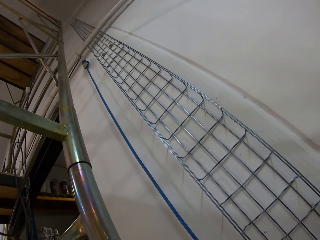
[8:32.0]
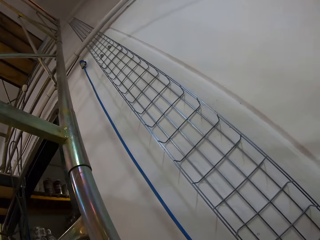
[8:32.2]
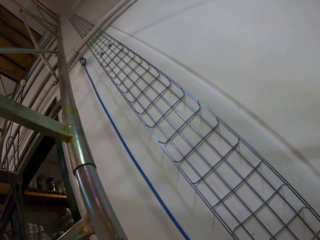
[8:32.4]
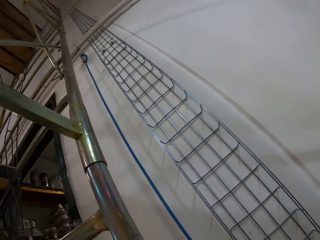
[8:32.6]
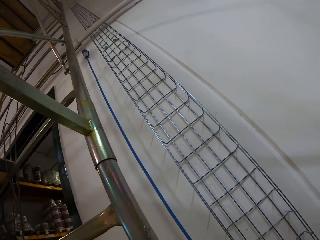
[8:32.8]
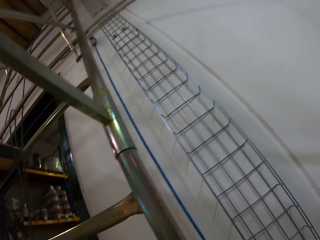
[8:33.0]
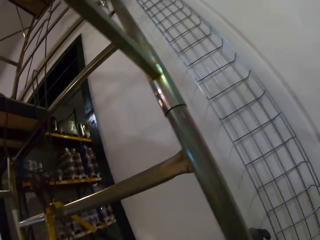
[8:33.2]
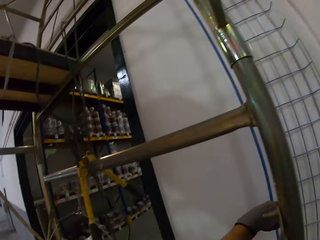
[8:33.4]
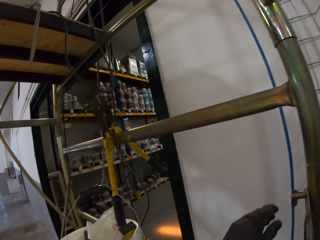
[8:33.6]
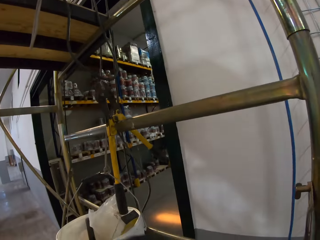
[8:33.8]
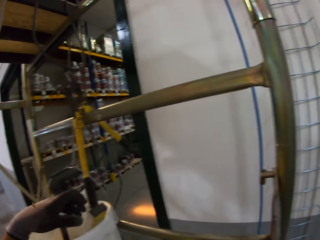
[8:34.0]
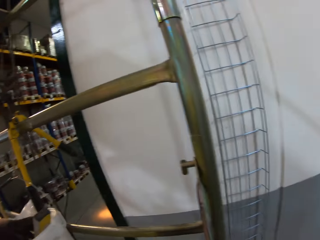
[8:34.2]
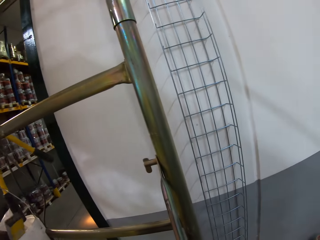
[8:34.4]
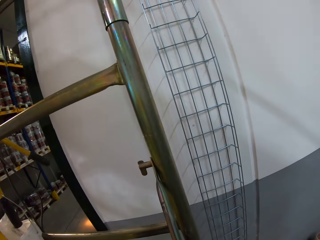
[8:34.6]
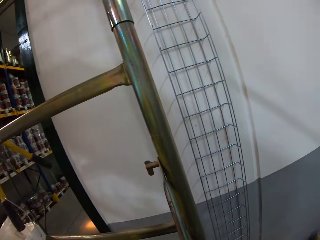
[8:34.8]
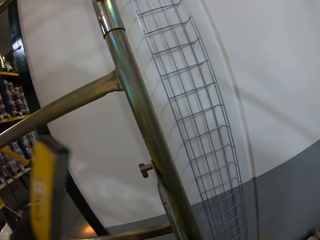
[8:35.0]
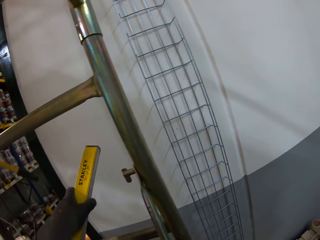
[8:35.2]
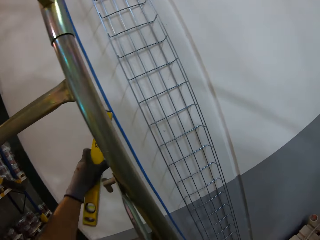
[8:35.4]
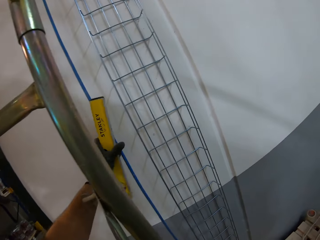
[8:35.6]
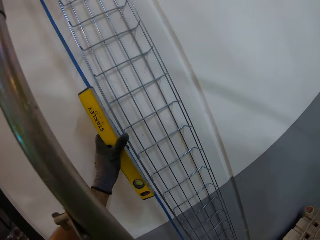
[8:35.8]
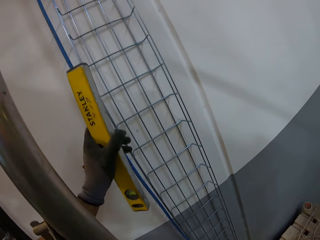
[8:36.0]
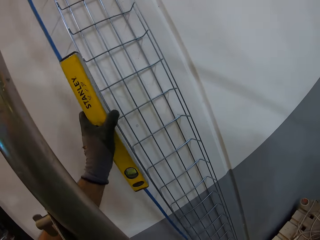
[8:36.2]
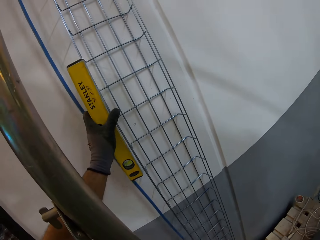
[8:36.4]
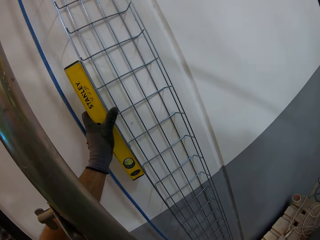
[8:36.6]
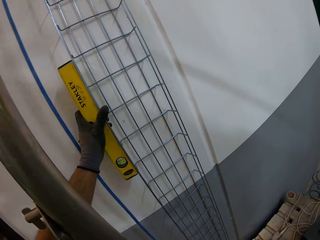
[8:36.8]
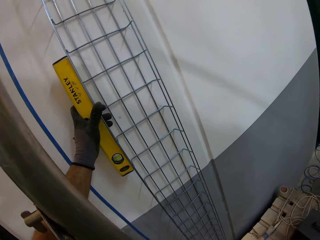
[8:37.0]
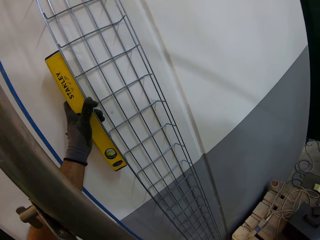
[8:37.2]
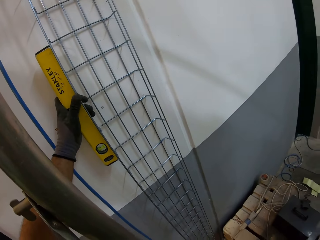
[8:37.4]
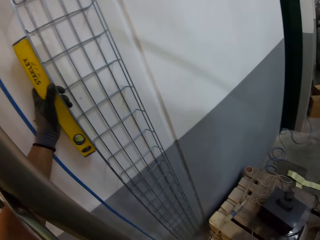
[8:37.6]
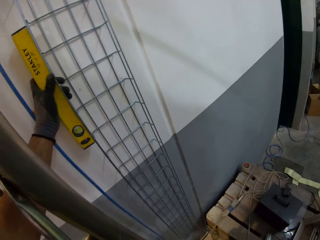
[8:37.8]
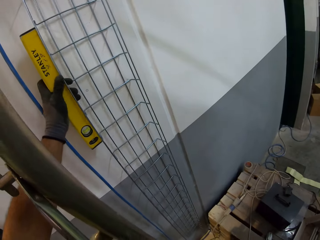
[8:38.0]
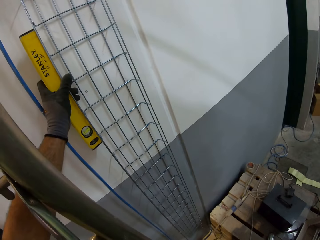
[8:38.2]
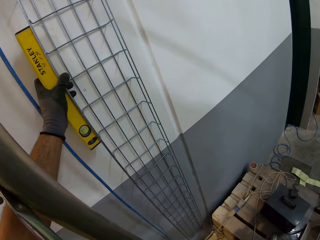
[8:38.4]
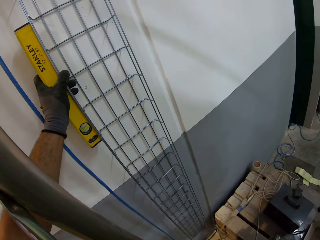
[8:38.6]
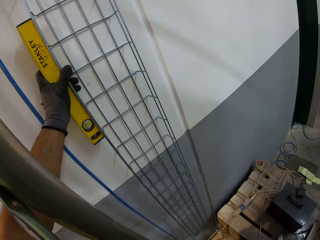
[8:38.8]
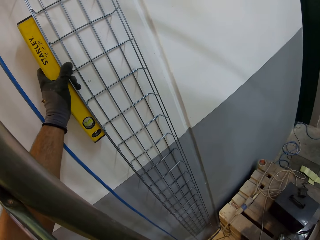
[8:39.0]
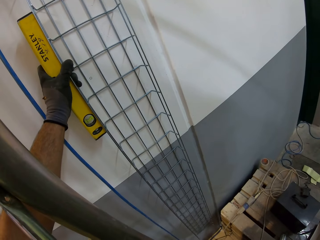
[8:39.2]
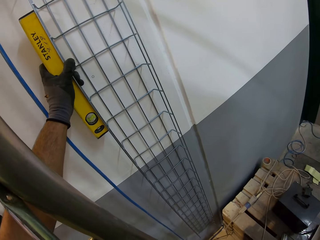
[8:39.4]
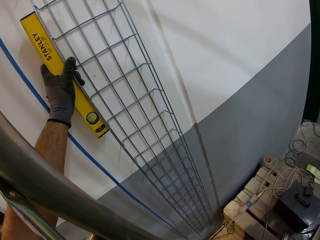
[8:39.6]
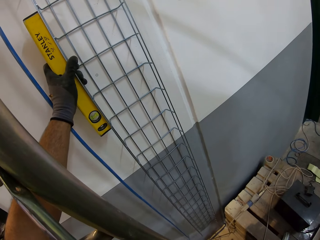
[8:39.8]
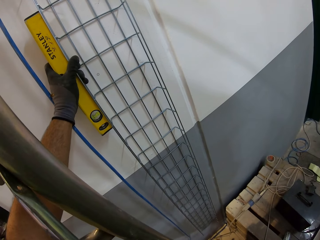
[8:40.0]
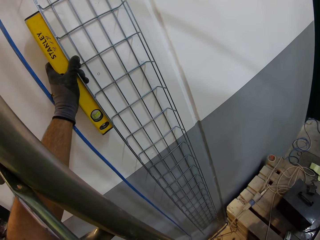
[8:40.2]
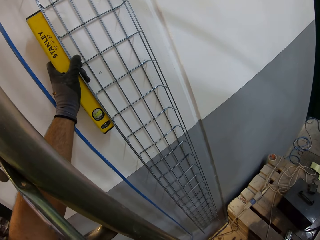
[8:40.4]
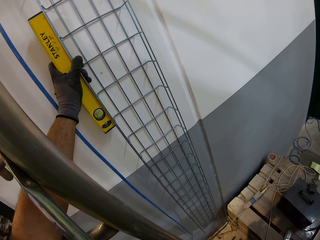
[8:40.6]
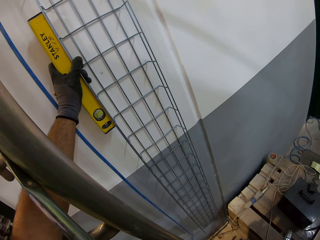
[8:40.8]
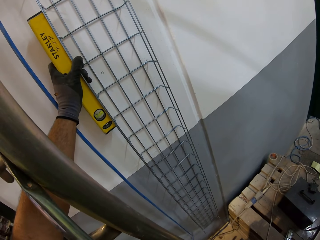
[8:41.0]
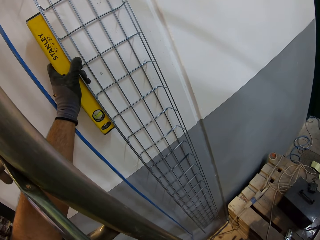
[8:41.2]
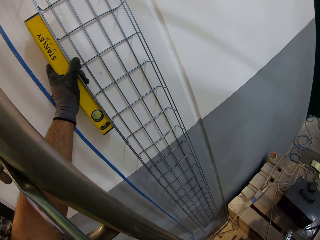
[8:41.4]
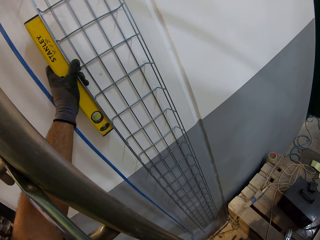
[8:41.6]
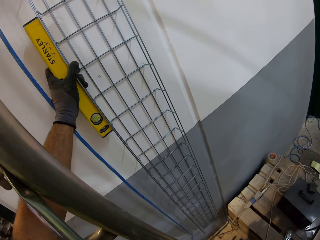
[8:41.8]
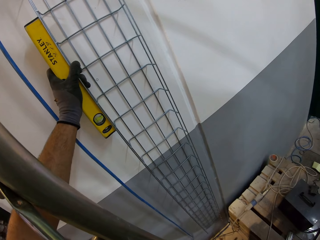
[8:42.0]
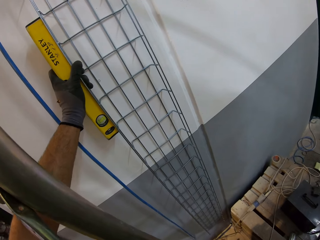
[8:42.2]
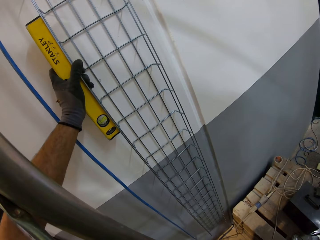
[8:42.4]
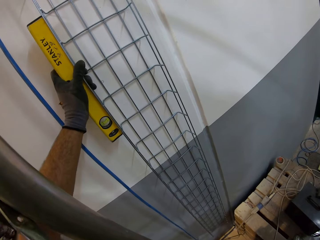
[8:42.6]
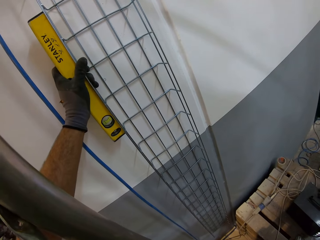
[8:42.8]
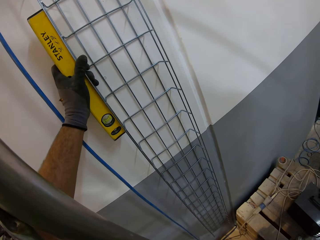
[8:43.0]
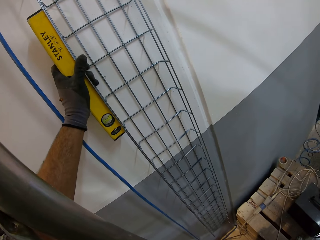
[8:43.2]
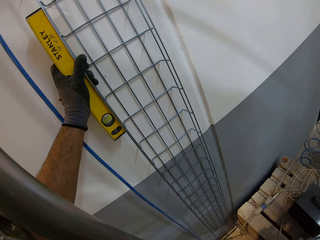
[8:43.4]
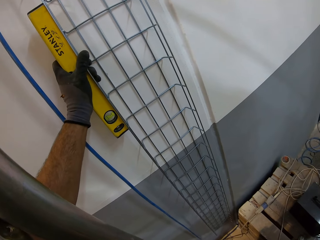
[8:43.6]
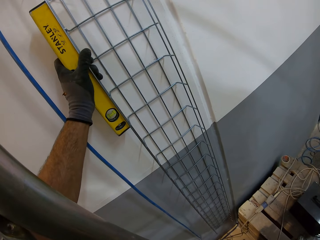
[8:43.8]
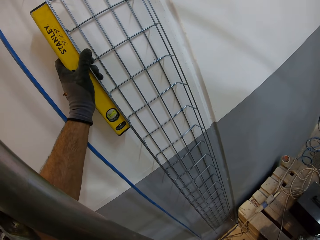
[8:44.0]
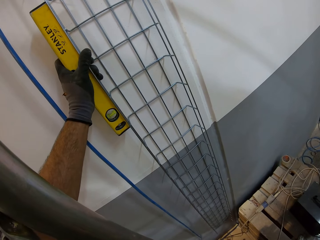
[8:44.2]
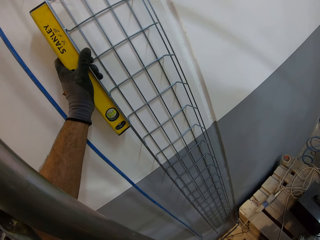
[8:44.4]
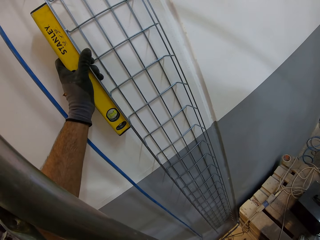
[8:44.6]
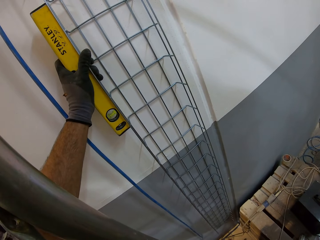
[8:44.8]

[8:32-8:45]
The camera wearer takes the spirit level. They touch the wire on the wall. They measure the wall straightness. They look at the wall.

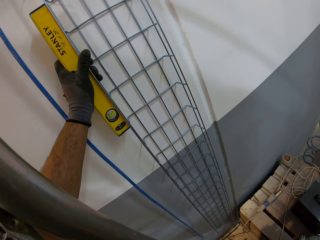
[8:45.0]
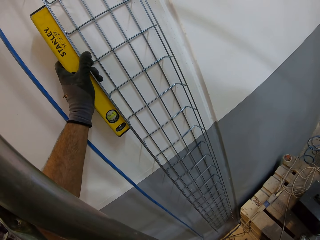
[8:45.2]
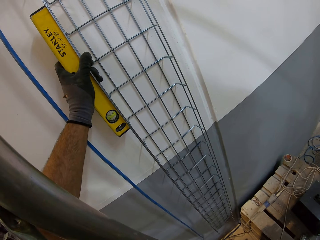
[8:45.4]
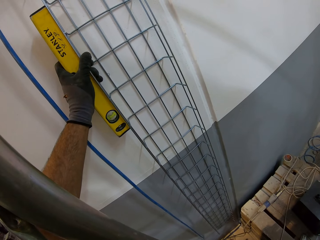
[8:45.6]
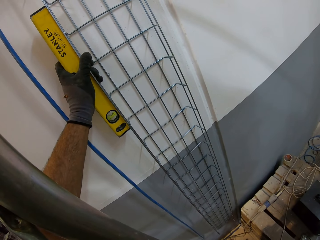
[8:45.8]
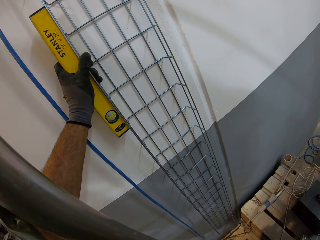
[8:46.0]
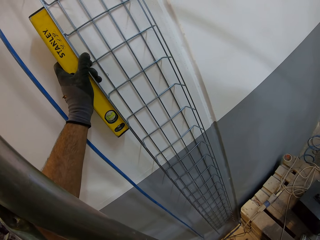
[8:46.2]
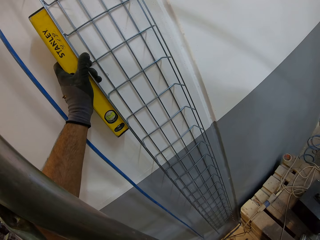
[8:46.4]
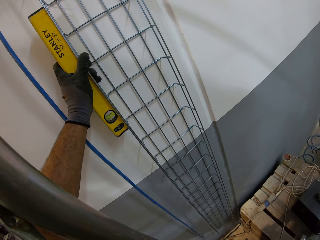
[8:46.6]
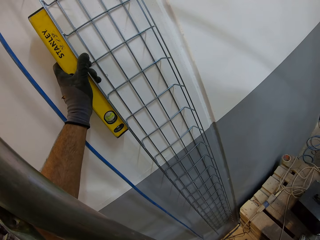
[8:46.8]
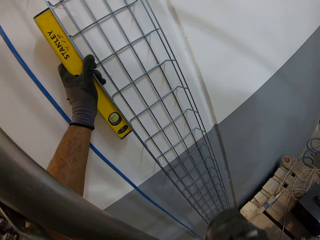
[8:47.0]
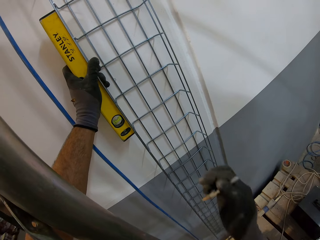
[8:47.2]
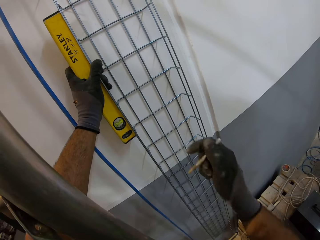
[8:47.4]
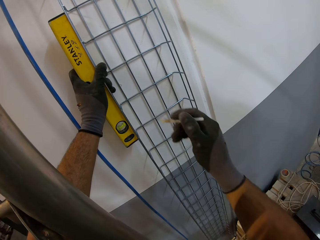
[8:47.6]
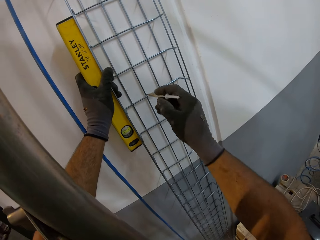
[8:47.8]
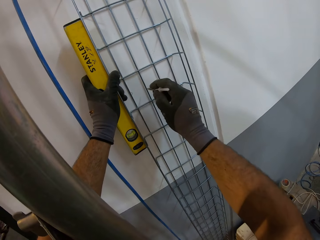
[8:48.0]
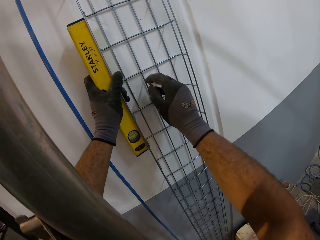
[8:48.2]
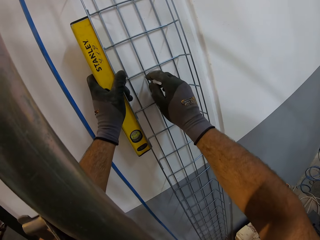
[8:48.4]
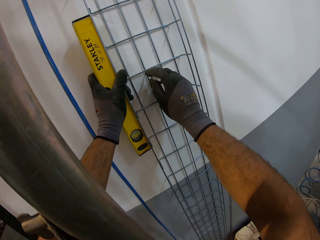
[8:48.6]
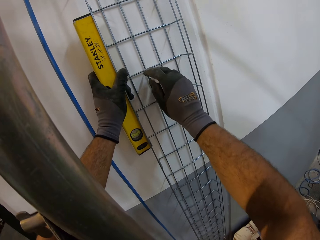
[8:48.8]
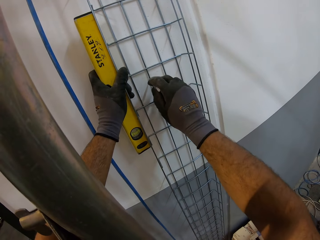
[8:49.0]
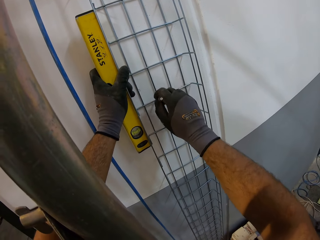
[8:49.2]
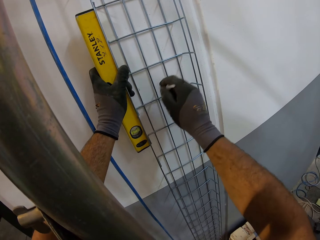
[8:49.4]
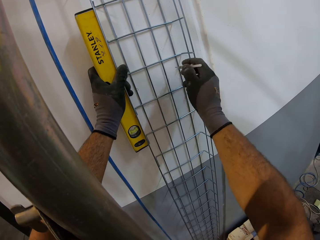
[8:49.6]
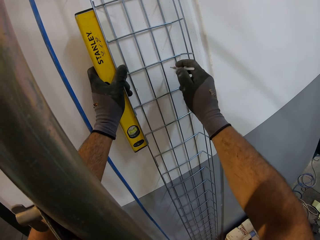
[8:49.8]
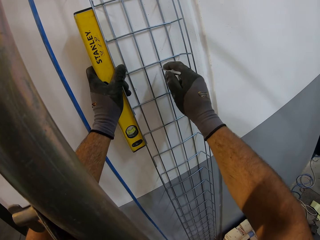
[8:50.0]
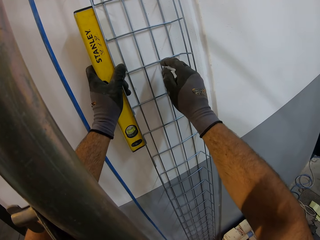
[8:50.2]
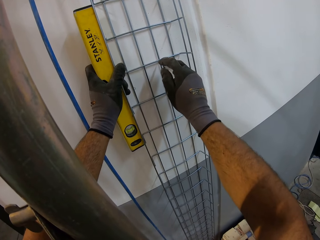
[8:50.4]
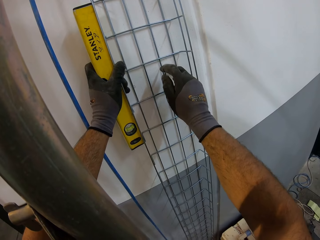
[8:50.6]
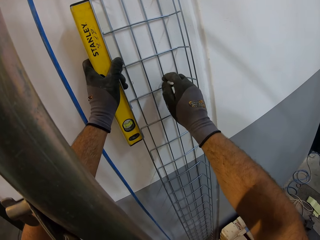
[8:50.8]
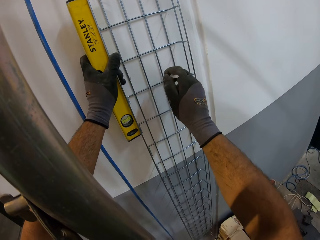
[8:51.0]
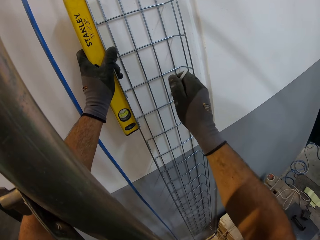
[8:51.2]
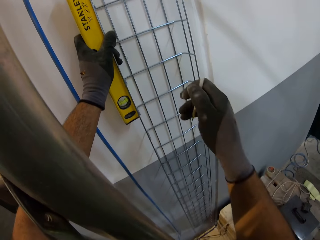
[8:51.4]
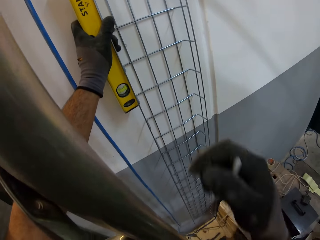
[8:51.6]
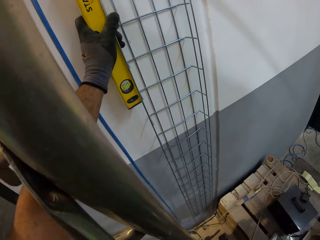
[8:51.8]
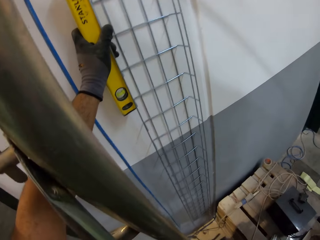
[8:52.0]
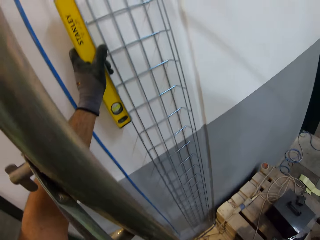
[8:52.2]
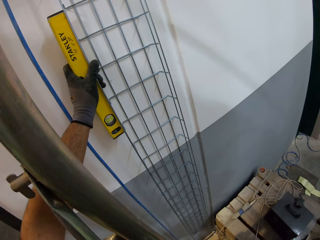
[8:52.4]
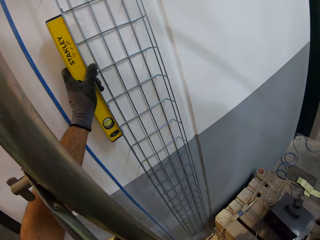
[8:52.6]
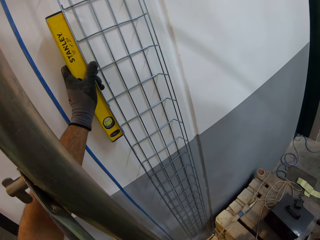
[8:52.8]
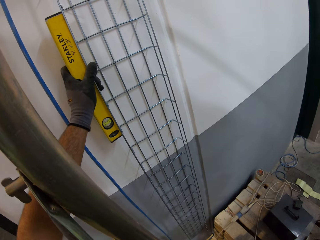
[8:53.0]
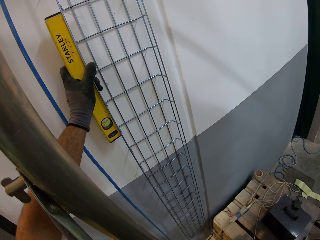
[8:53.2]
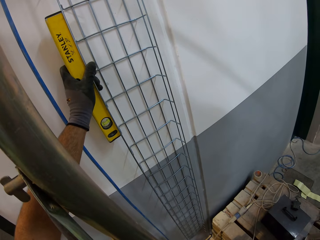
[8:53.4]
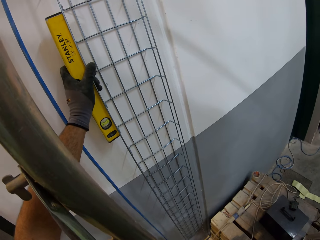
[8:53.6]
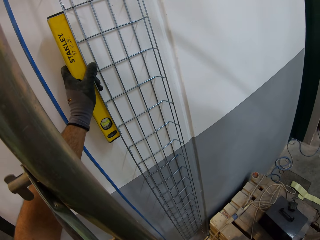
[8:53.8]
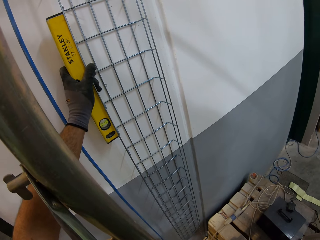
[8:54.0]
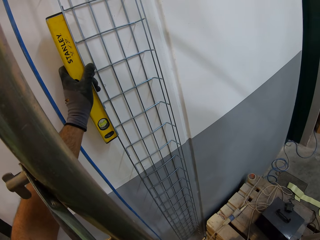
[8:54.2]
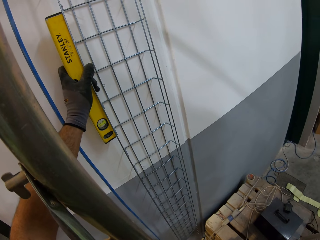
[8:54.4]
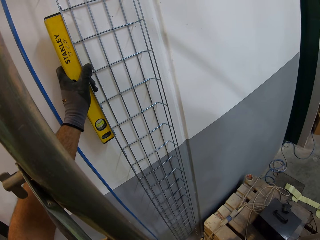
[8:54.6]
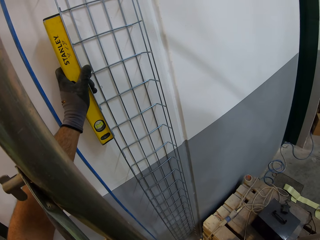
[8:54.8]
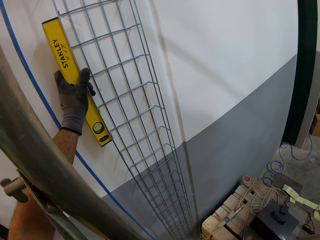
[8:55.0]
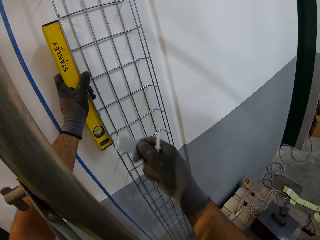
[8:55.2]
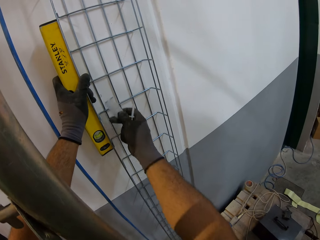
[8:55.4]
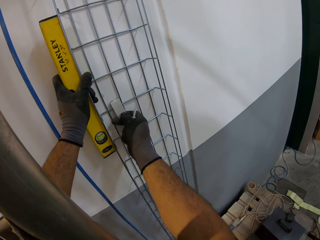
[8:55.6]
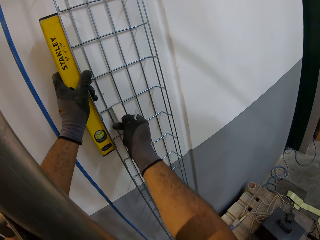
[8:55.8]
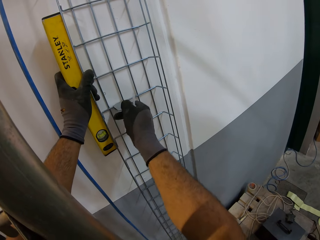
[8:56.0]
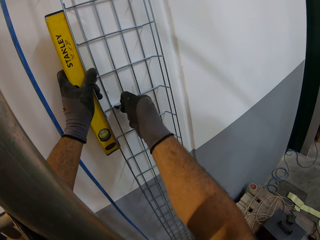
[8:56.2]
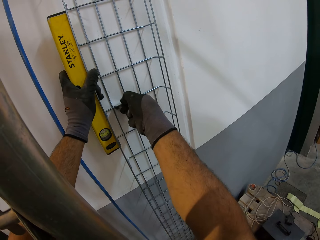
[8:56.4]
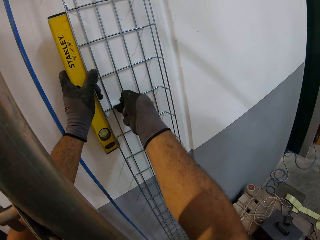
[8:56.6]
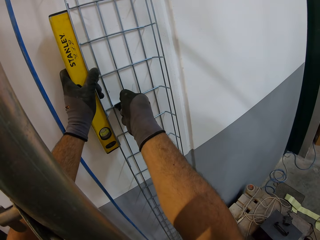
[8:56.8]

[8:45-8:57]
The camera wearer marks on the wall. He moves his hand.
